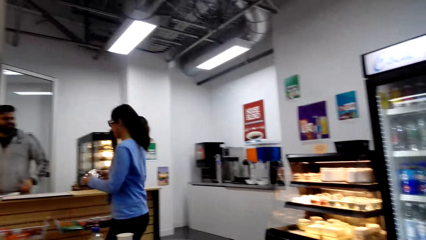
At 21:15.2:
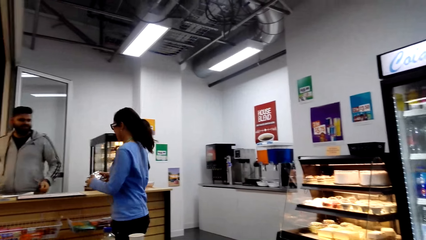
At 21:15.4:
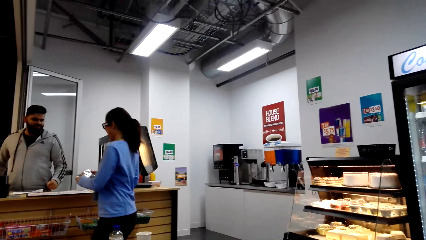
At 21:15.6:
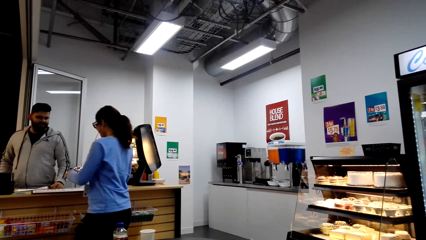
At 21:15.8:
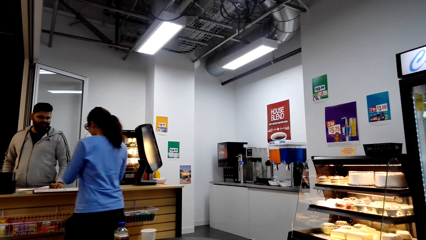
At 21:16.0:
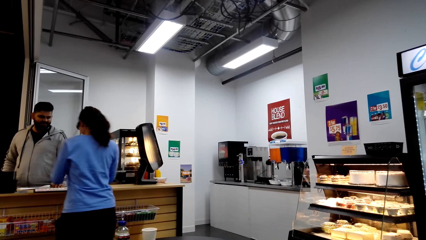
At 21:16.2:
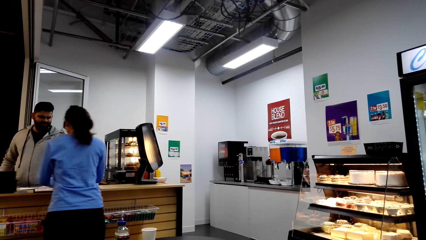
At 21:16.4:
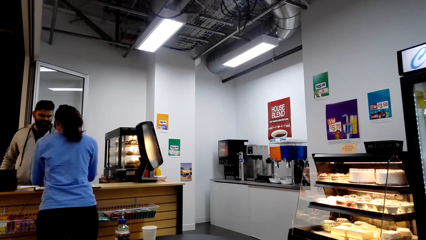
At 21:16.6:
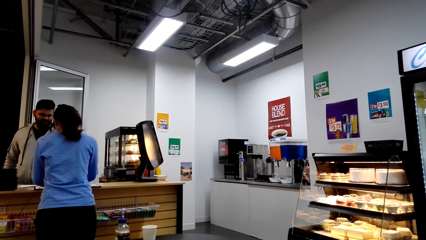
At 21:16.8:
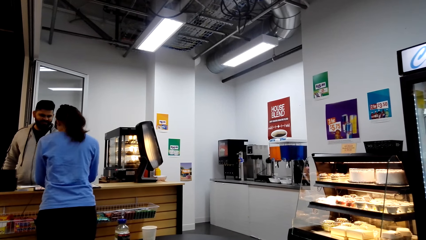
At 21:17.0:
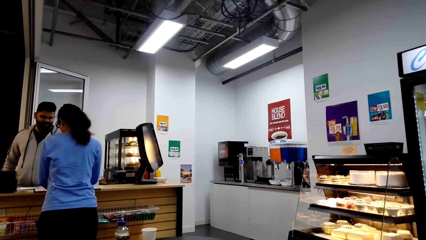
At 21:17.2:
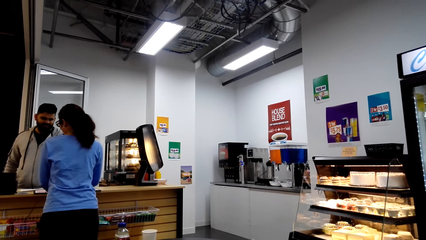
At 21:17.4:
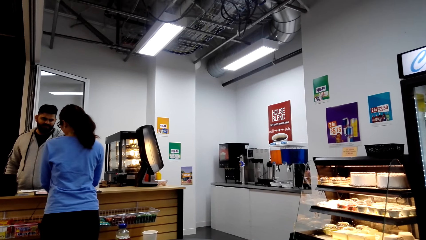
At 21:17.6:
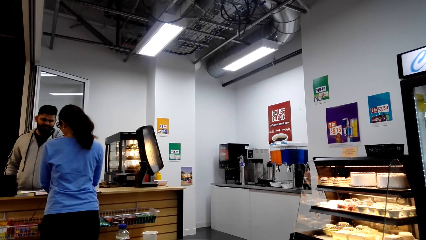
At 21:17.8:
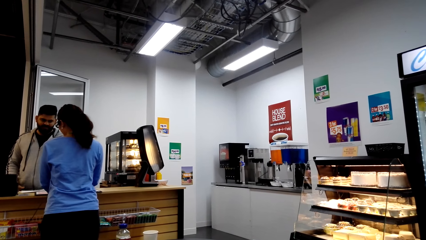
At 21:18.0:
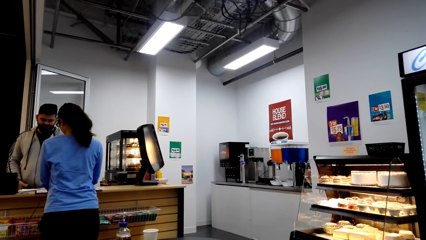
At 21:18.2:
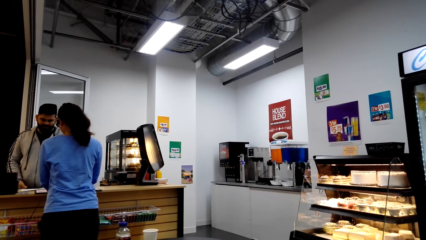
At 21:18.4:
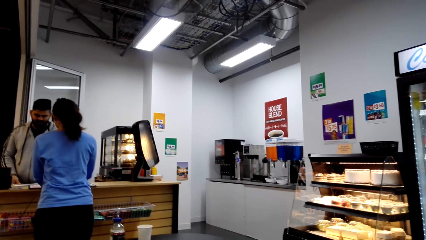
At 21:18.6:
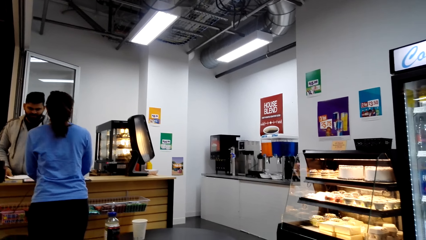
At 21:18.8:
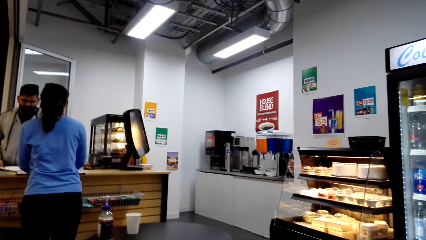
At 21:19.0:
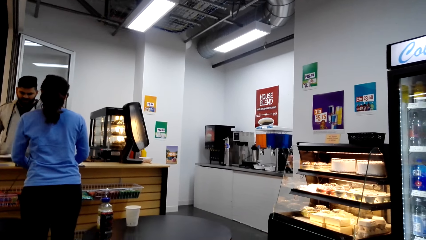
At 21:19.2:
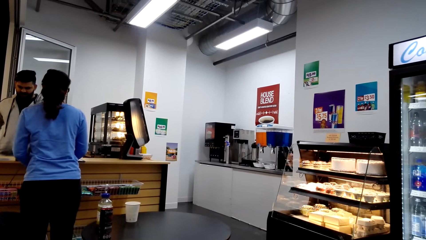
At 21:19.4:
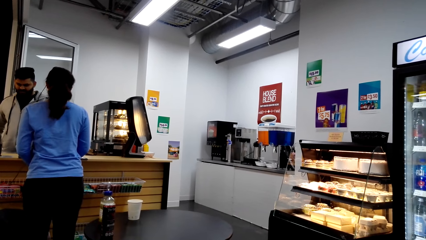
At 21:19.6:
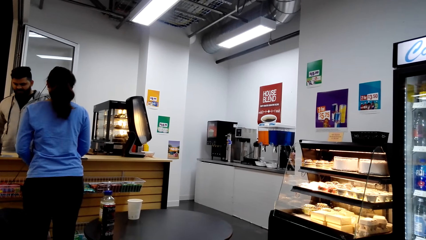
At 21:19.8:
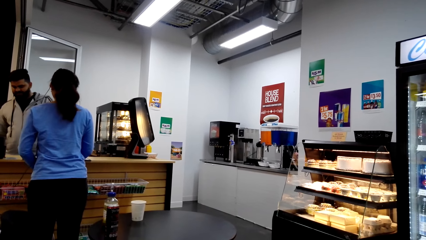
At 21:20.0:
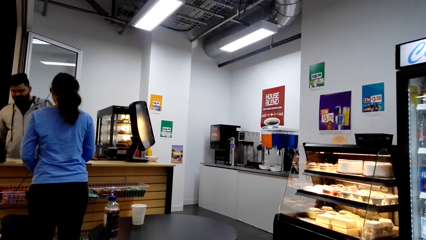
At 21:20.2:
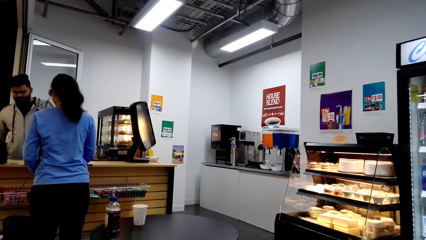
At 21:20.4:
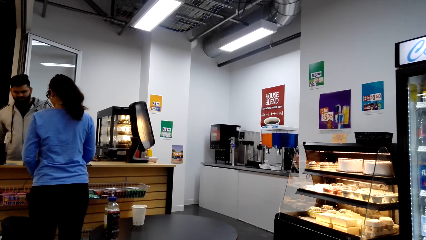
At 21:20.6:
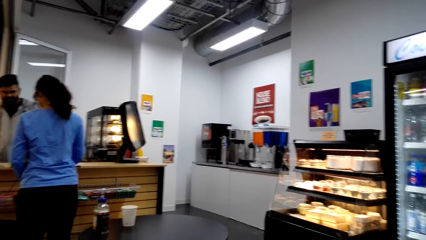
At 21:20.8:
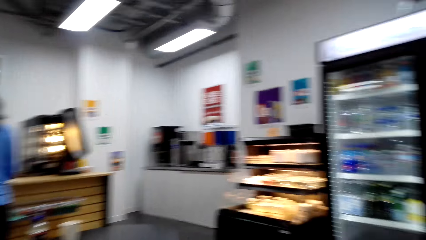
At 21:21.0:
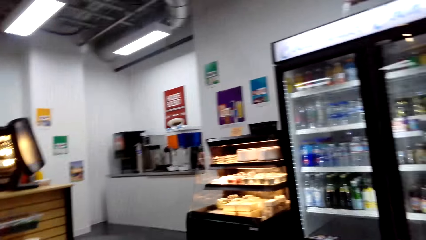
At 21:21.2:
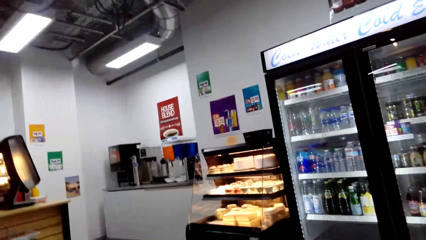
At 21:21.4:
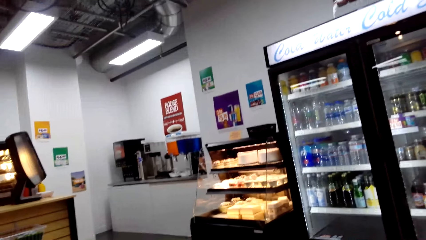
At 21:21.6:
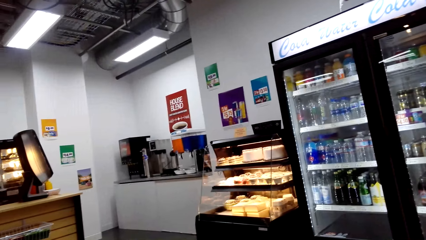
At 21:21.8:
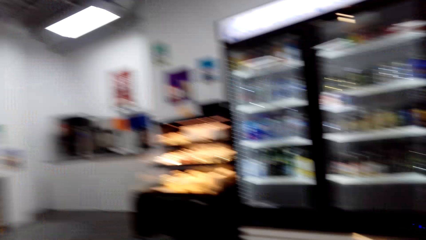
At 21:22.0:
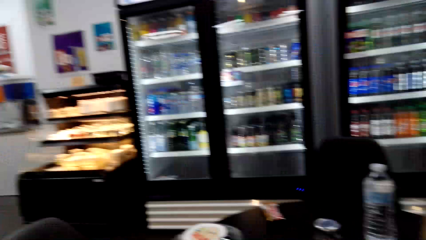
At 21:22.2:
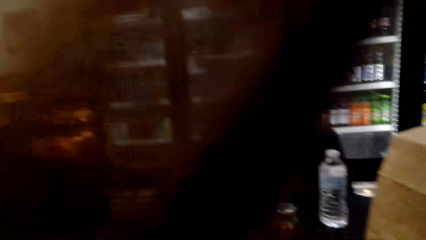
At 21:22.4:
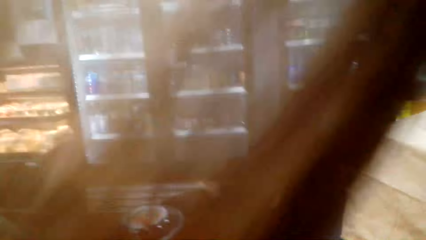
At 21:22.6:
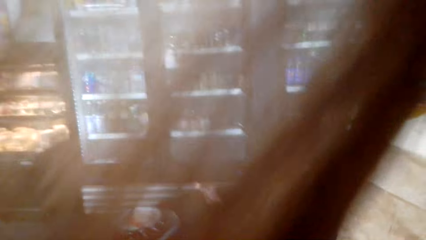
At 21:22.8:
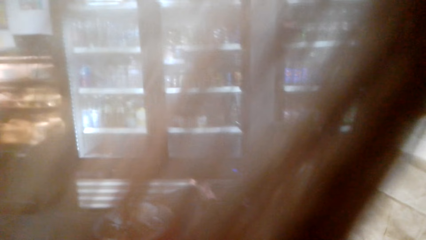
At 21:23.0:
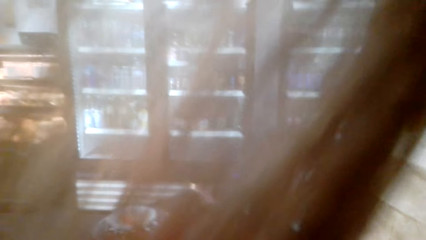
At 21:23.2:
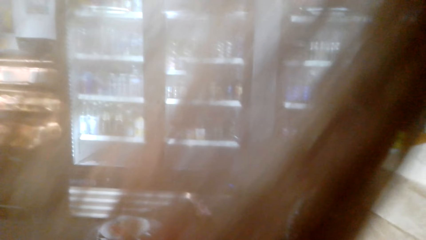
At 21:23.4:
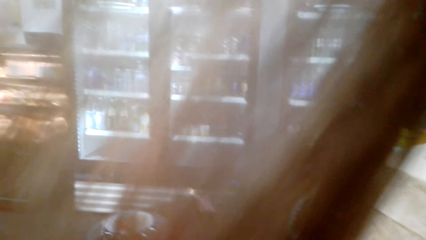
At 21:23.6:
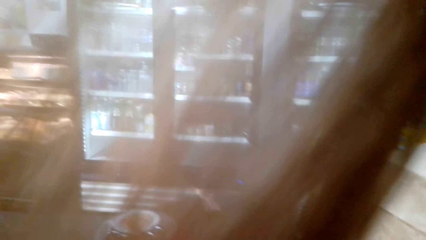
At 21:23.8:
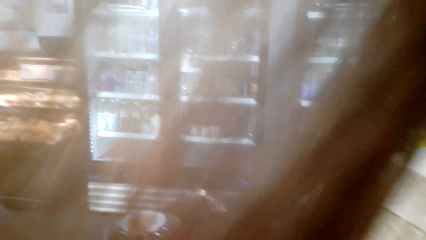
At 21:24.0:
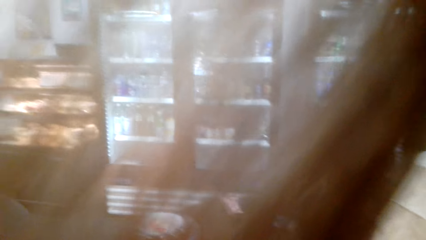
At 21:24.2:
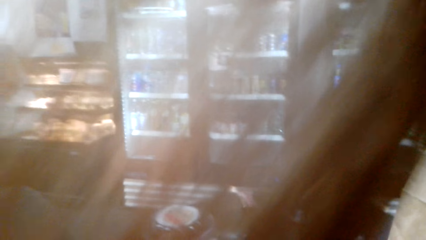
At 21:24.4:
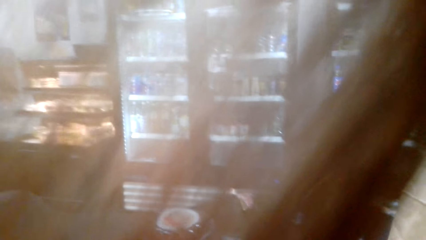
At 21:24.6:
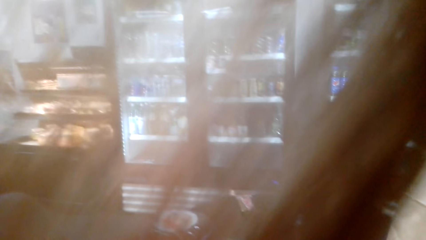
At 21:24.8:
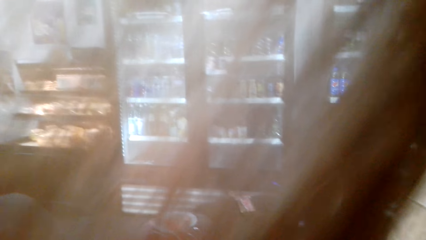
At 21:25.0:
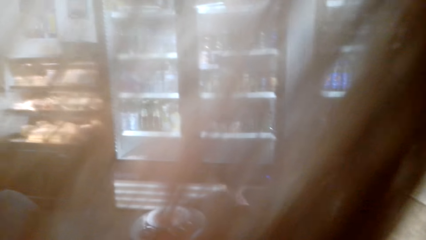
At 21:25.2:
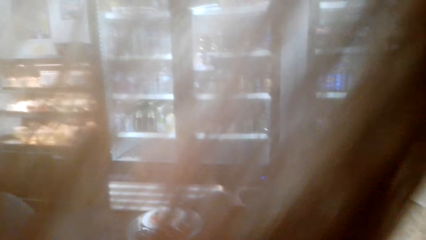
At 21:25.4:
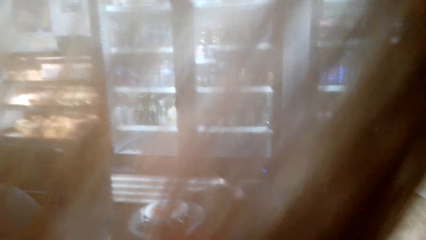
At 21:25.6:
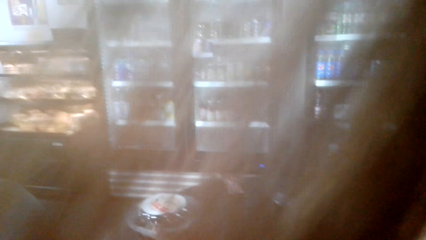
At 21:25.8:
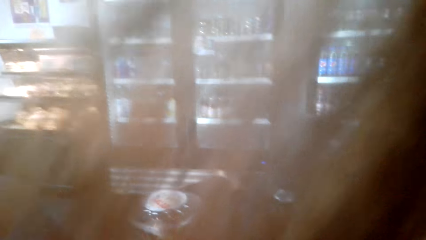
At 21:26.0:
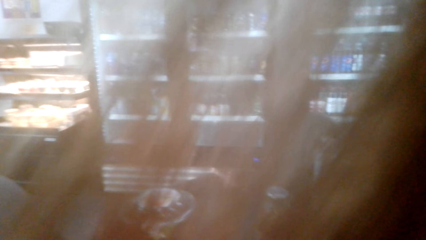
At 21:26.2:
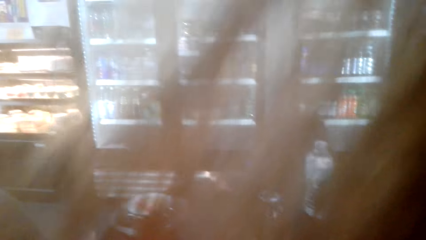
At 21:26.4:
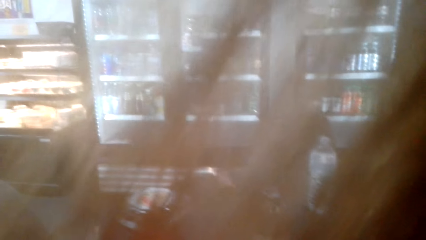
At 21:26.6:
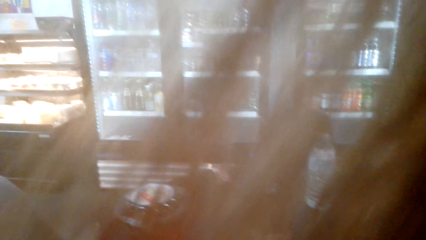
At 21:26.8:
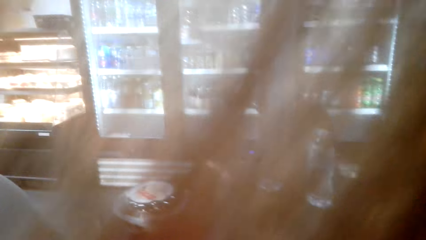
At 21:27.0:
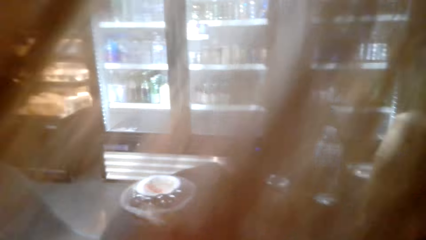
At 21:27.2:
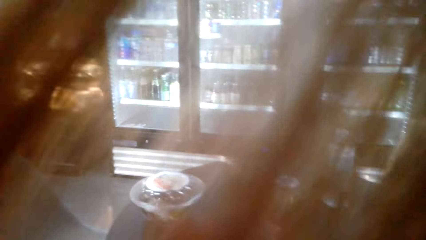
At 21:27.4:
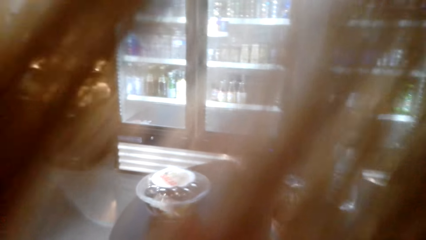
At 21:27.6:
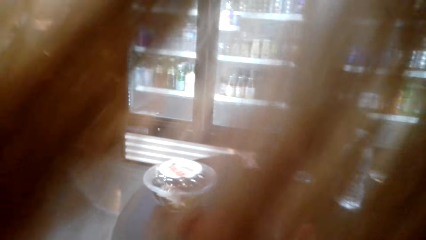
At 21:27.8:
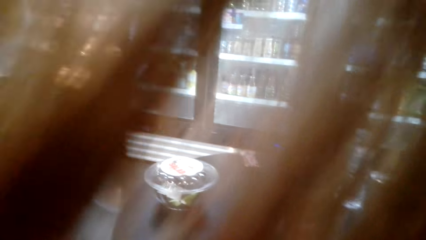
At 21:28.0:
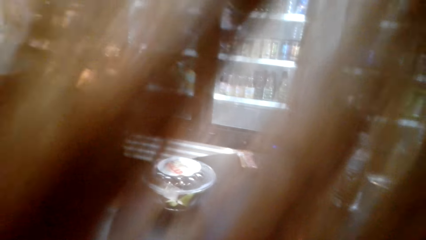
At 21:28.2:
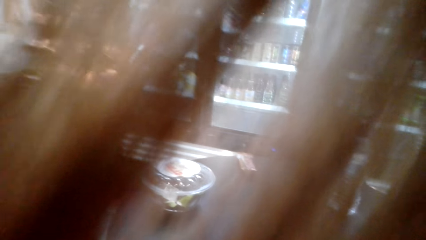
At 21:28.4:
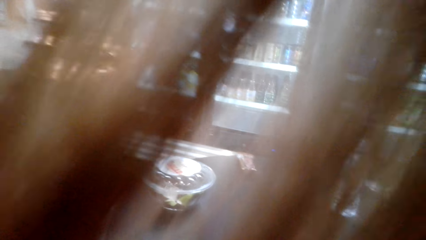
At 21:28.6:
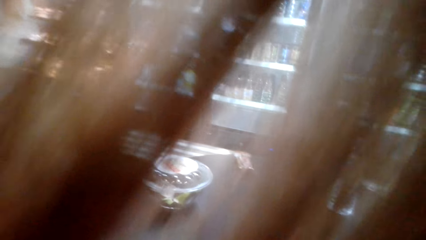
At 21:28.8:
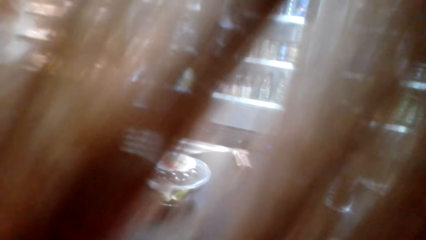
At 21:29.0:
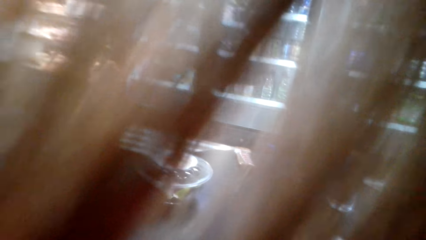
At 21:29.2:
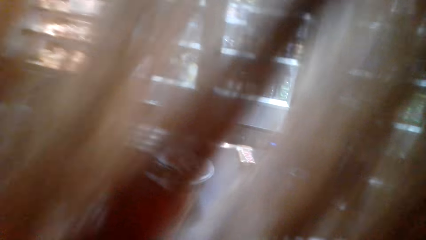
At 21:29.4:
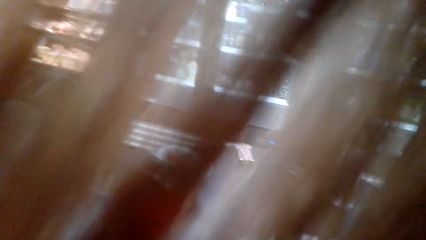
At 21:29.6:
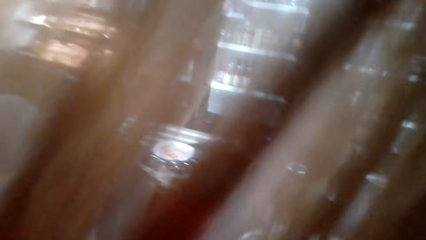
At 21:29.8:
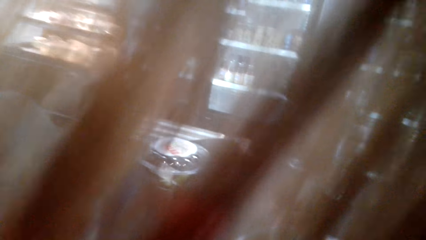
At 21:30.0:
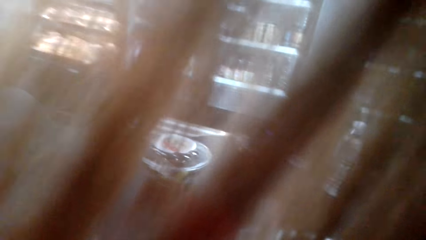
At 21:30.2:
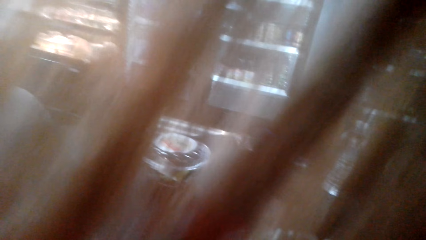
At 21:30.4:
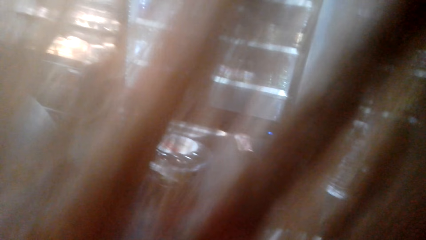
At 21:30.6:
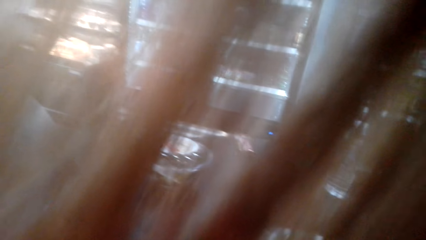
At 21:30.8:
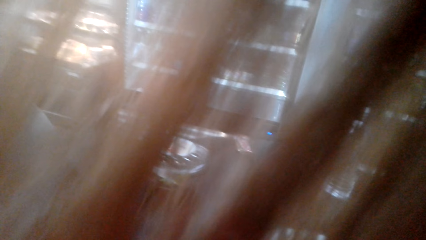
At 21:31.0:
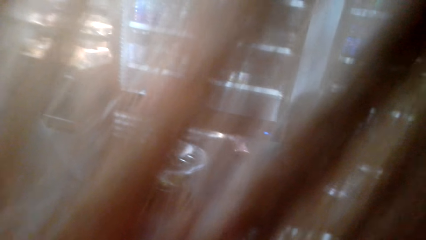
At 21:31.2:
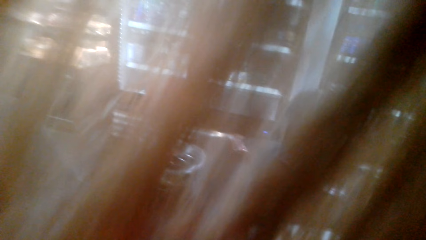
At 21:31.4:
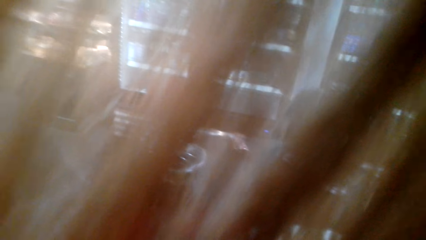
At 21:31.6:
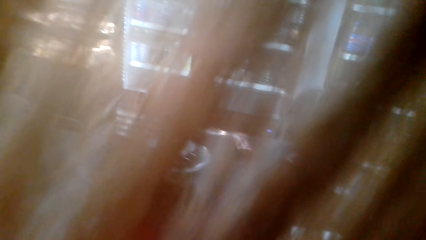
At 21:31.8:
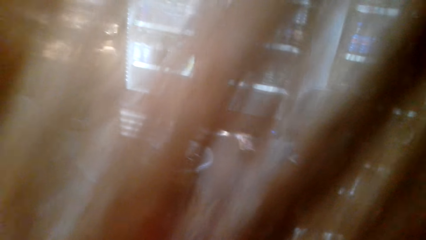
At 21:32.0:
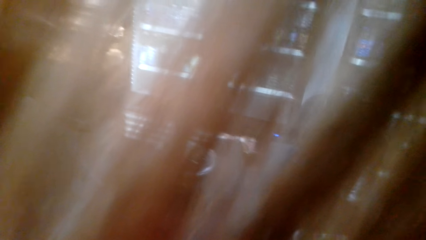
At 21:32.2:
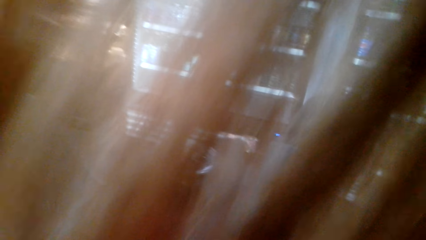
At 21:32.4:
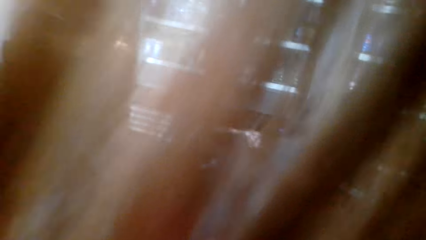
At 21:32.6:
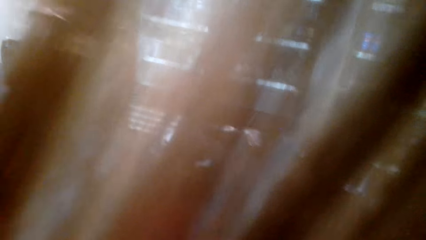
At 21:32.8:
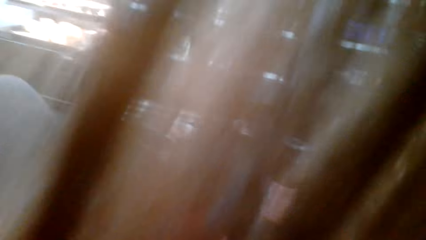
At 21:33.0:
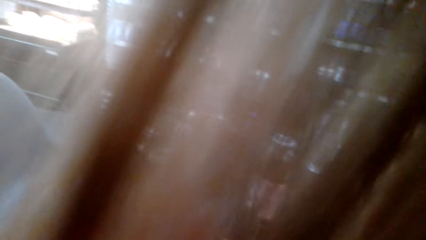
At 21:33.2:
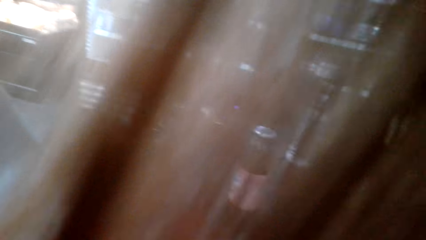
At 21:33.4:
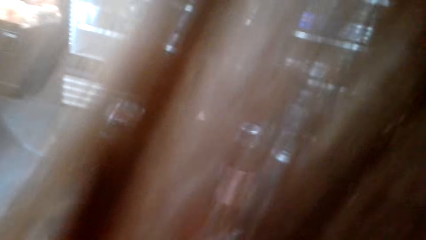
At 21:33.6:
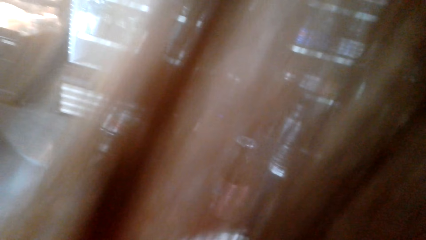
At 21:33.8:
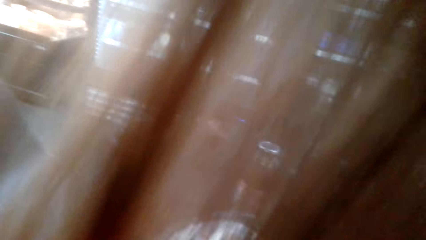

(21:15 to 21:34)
A man dialogs with a woman. The camera wearer looks around.
